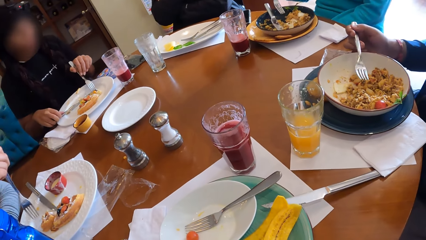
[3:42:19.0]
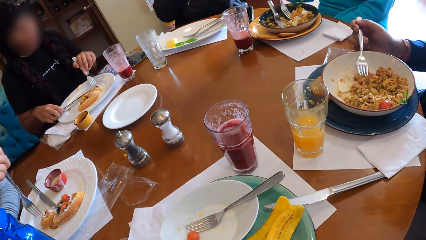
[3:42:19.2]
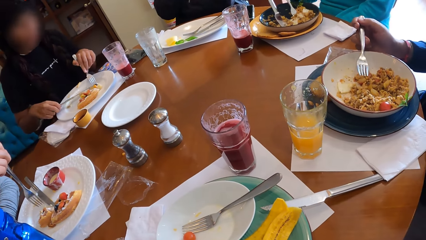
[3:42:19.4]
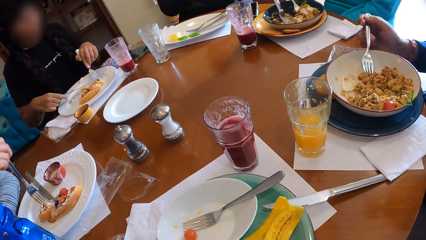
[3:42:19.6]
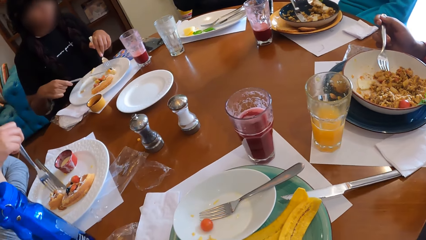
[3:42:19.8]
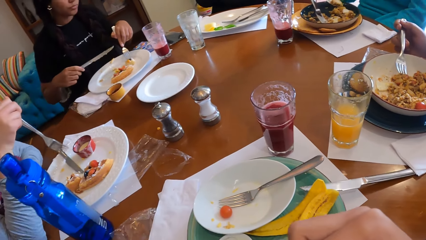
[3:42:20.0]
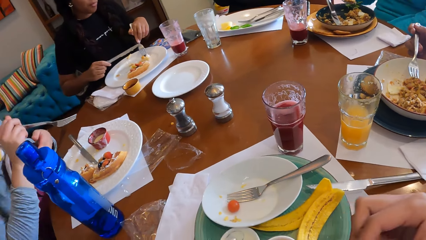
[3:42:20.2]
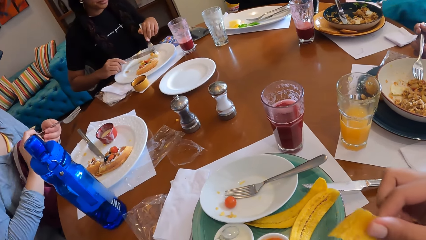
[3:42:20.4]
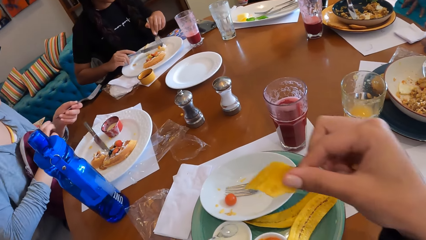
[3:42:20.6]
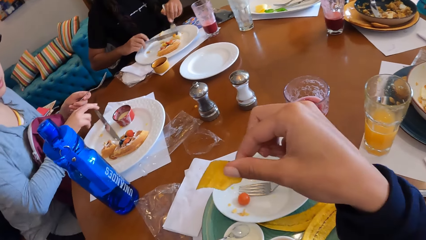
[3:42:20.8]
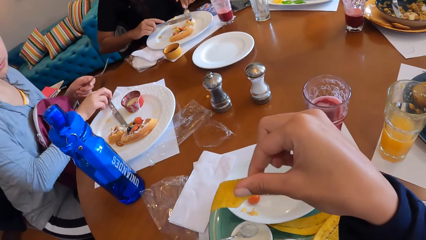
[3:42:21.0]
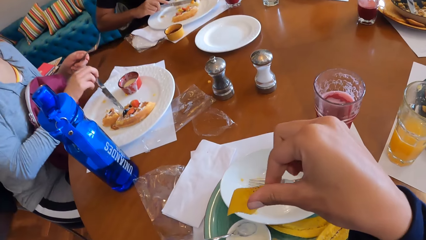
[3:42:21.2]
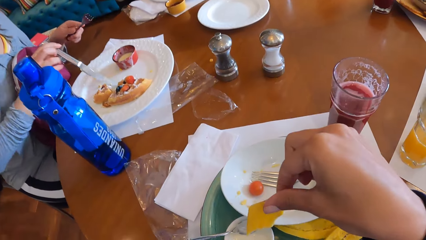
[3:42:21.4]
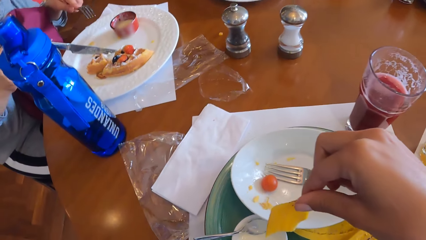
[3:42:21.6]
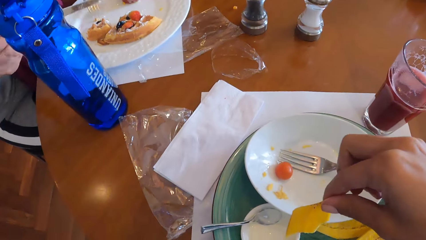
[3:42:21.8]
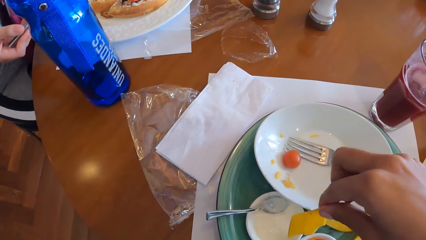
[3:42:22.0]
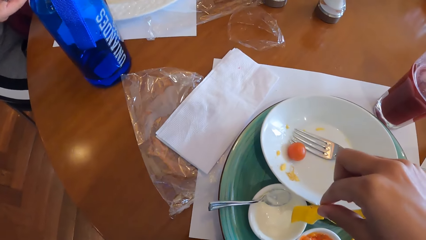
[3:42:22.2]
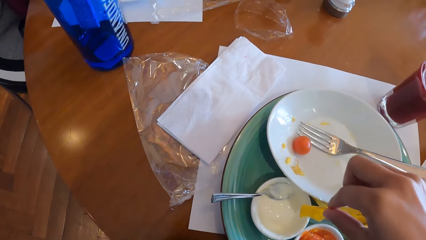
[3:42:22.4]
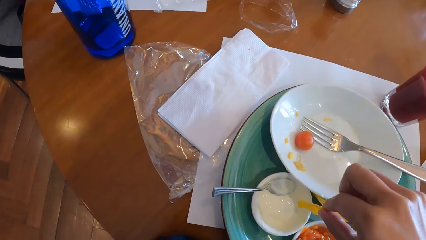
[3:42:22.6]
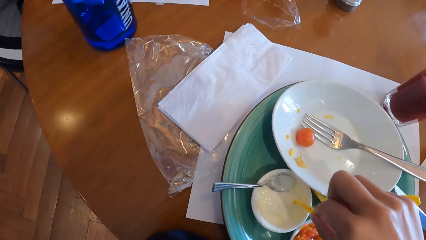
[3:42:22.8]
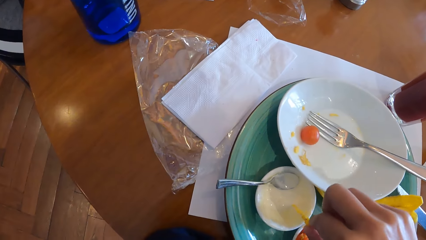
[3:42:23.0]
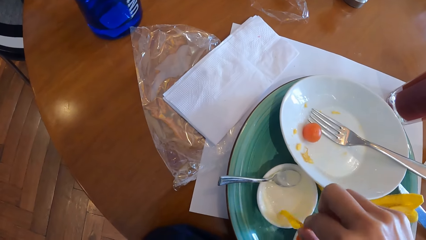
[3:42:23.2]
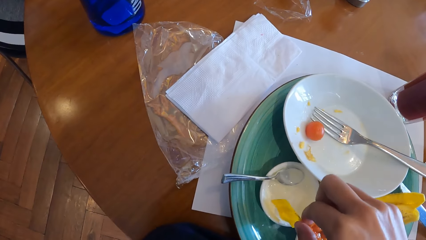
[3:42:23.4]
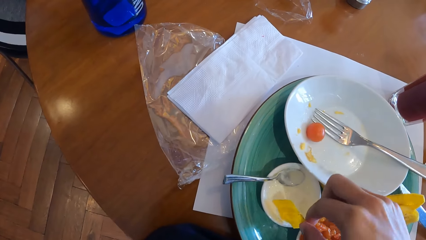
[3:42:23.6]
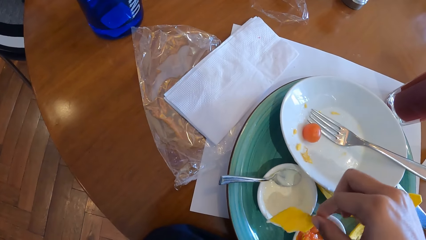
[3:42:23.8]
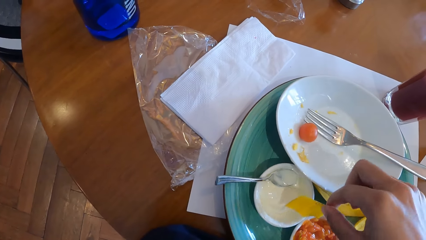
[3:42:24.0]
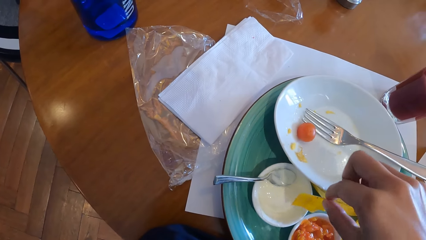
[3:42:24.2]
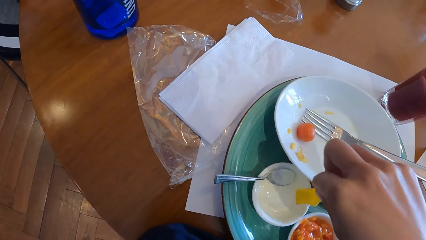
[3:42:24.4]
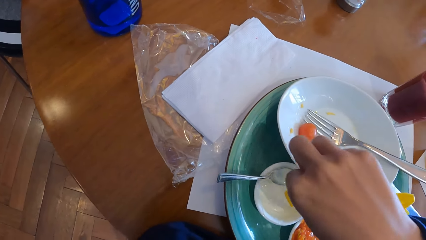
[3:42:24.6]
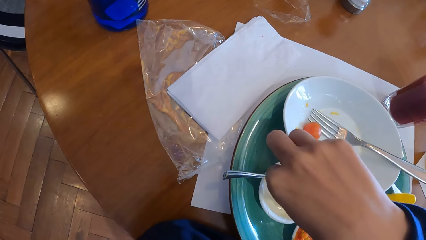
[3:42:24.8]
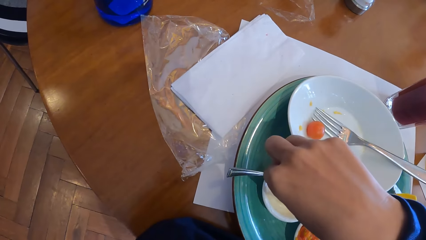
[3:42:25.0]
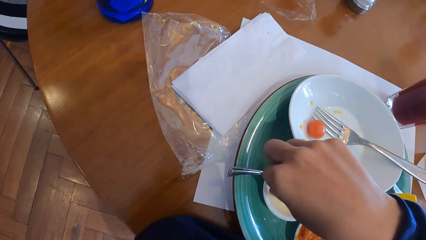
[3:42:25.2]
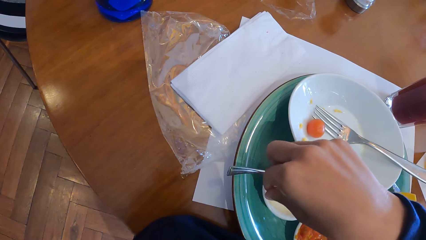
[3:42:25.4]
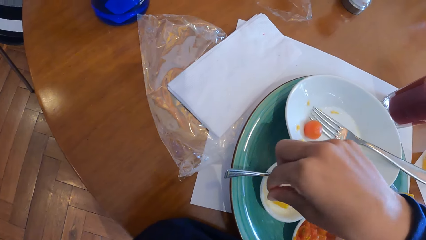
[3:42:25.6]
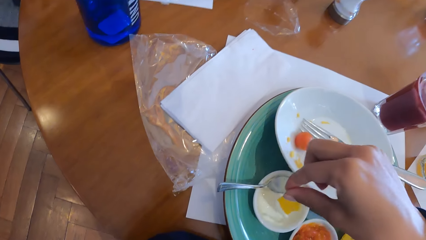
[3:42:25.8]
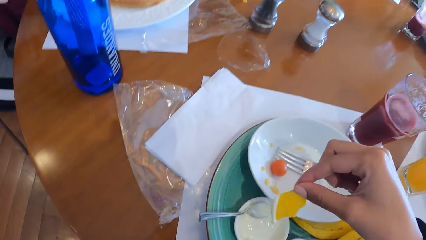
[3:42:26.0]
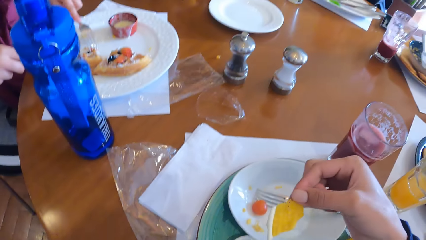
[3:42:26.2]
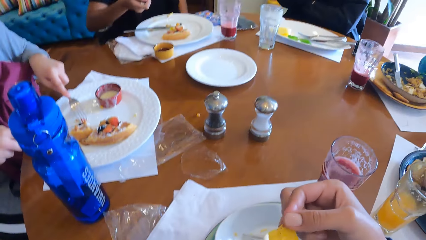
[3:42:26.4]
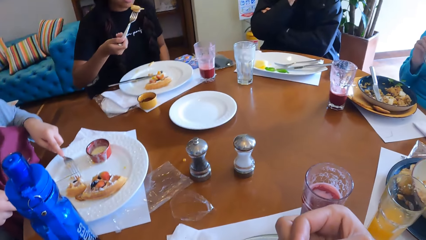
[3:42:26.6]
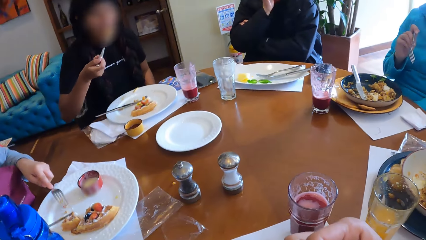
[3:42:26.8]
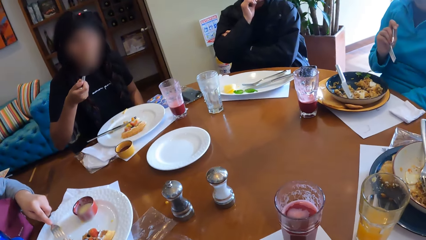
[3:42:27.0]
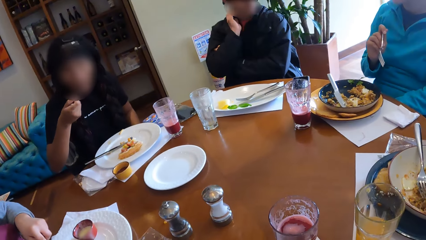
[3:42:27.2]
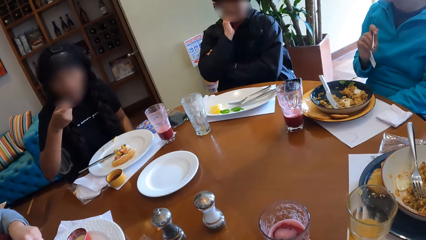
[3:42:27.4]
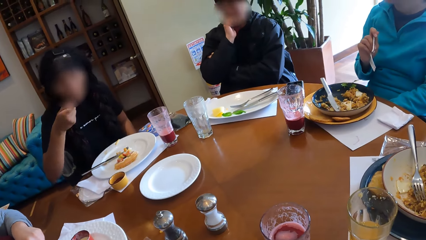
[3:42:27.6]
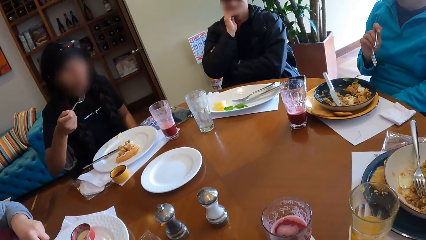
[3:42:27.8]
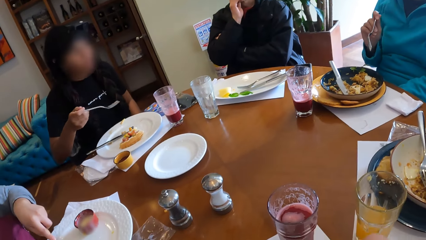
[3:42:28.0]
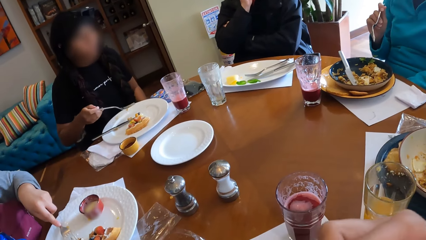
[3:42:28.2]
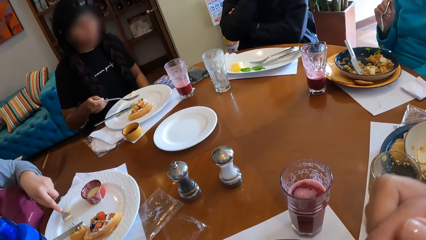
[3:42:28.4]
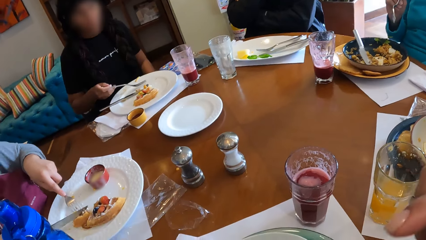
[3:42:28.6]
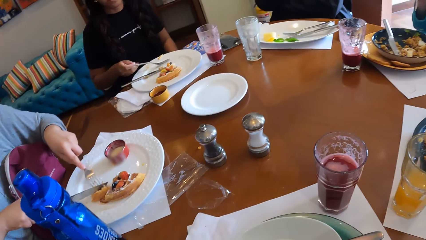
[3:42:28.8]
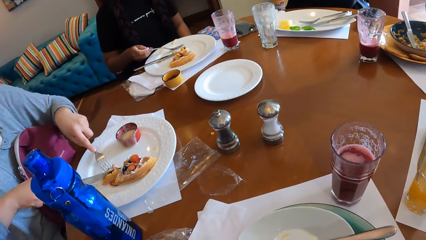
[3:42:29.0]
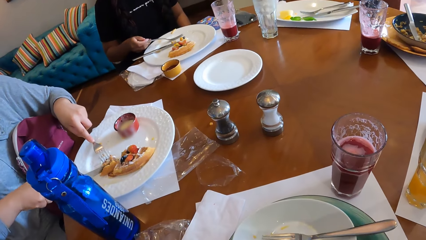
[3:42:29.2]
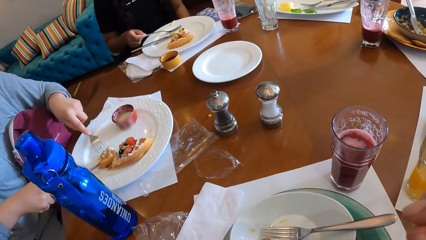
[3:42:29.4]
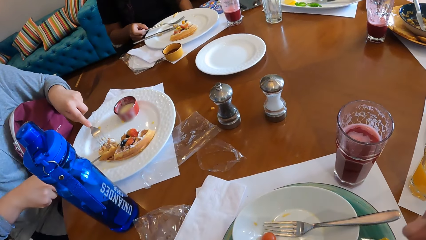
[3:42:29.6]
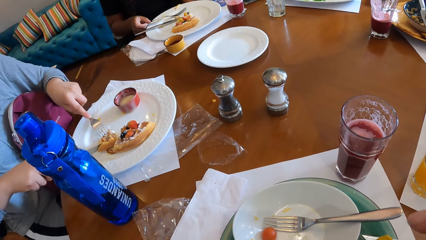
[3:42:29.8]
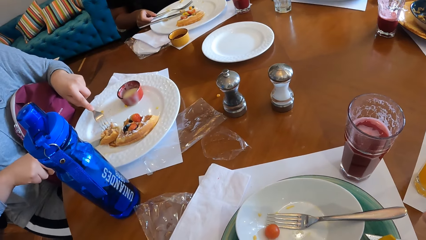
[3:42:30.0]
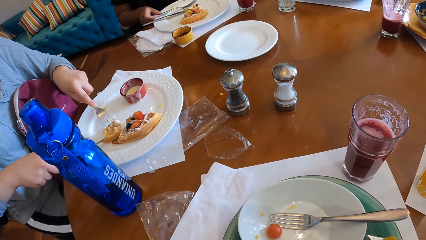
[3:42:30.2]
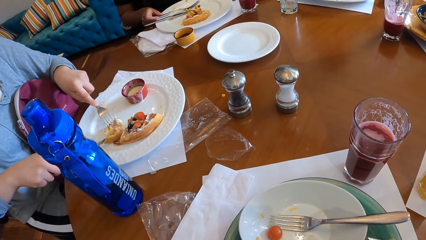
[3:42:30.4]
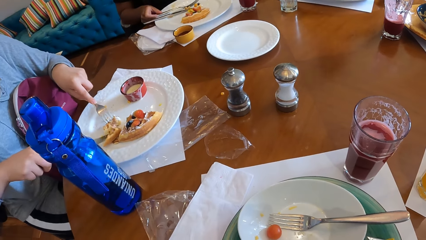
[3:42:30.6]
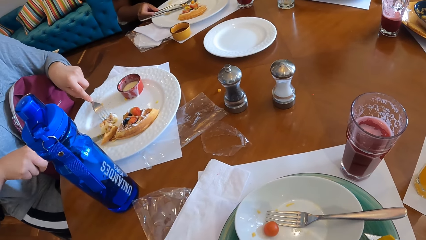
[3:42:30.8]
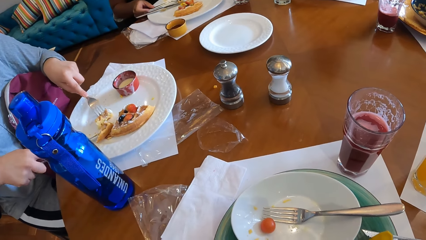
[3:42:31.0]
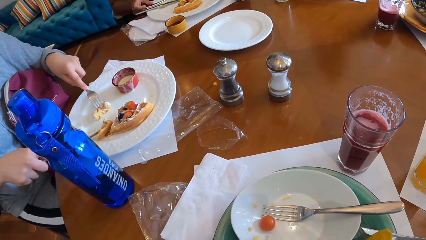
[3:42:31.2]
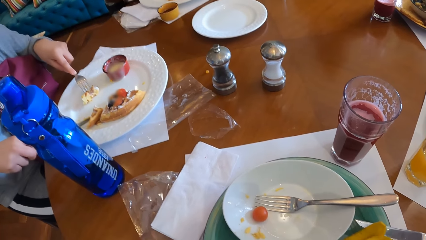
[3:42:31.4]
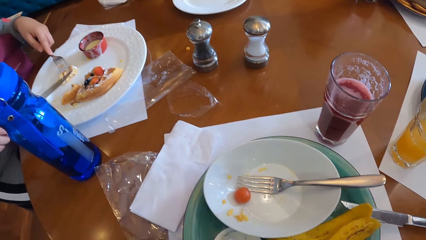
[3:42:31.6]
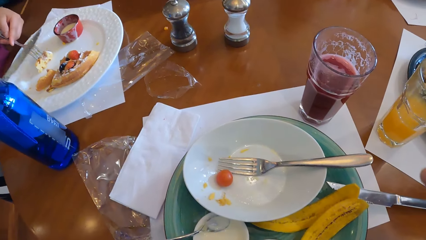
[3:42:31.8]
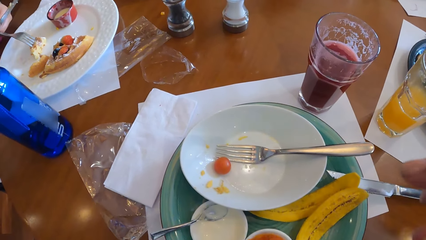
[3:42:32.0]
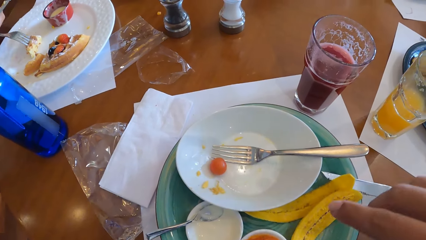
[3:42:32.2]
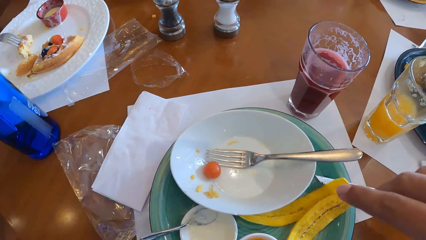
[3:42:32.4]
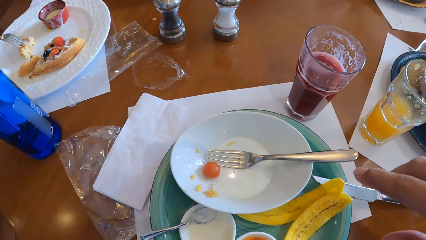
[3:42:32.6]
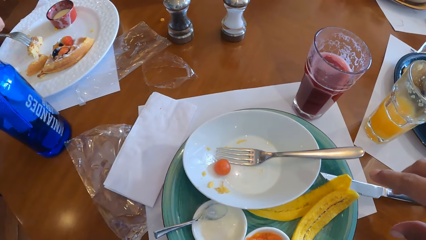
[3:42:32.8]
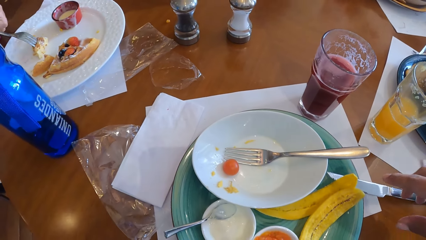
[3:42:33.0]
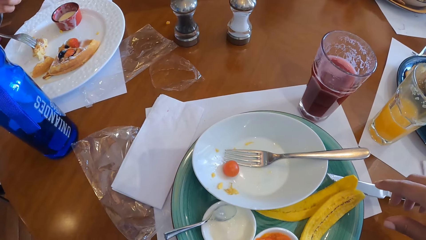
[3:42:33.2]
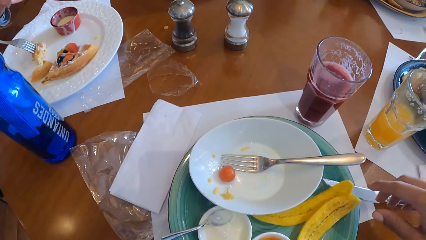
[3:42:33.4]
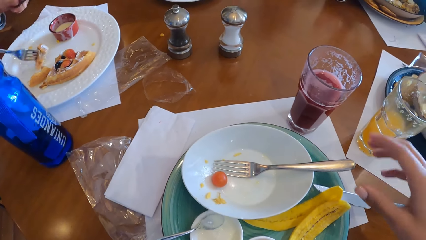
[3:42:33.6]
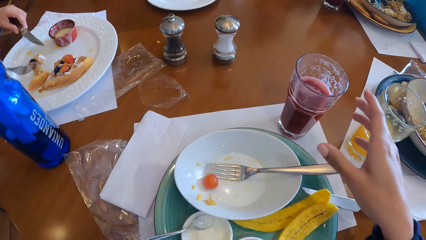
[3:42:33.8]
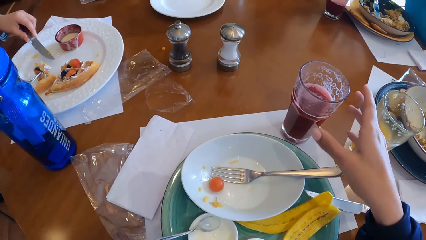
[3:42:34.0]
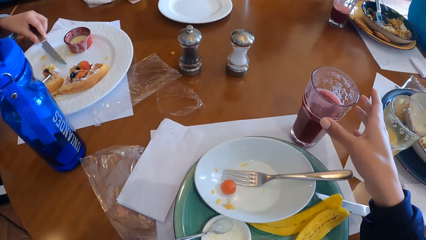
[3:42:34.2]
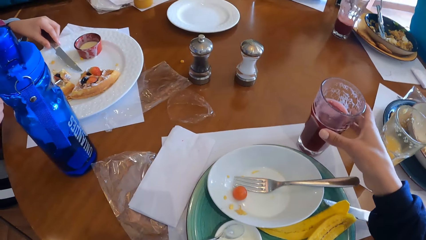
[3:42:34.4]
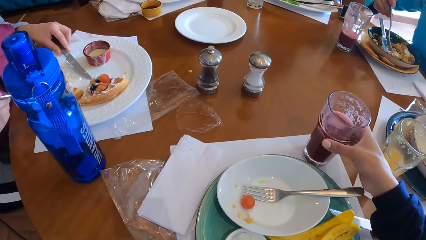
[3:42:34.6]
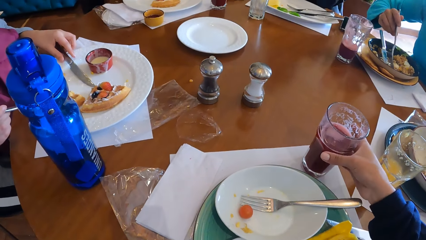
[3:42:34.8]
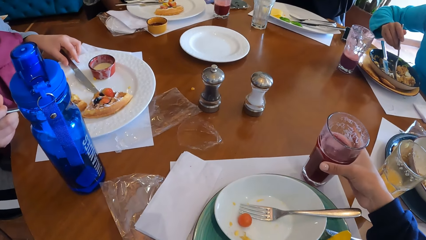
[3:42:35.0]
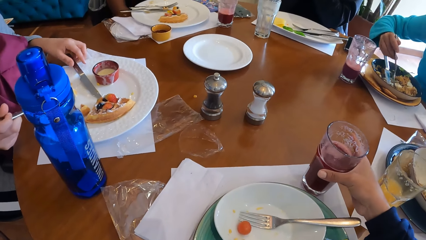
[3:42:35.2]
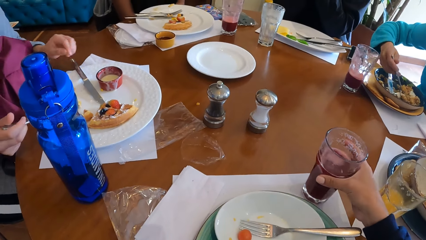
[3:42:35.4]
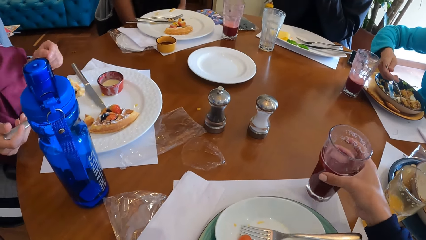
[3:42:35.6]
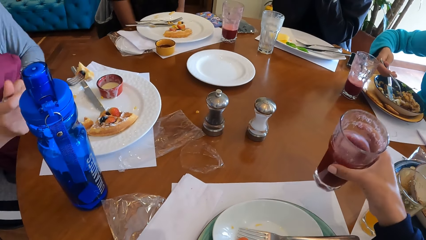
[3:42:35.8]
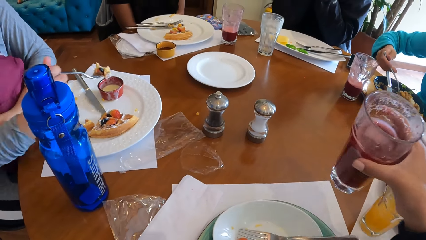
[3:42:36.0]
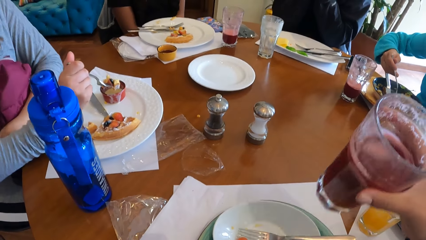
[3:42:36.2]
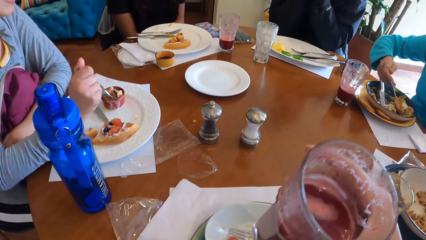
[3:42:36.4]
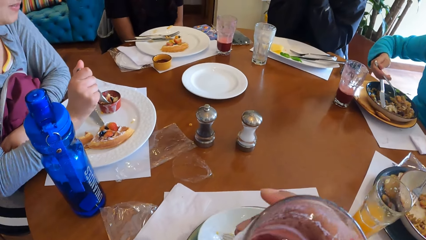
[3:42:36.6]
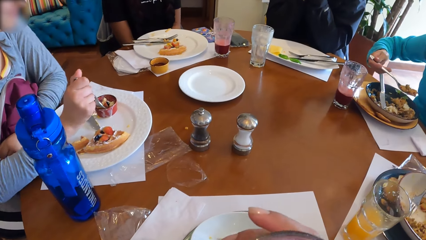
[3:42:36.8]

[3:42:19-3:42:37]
A woman picks the knife from the plate with her right hand. Another woman passes the fork to her left hand. The other woman picks the knife from the plate with her right hand. The camera wearer dips the plantain chip in his right hand into the bowl of cream. The first woman eats the snacks with the fork in her right hand. The camera wearer licks something. The other woman cuts the snack with the knife in her right hand. The first woman drops the fork on the table with her right hand. The other woman holds the snacks with the fork in her left hand. The camera wearer looks around. The other woman passes the knife to her left hand and the fork to her right hand. The camera wearer places the banana peel in the plate. The other woman holds the fork with her right hand. The camera wearer picks a cup of drink from the table with his right hand. The other woman picks the fork from the plate with her right hand. The other woman dips the fork into the bowl of cream with her right hand. A third woman picks food with the fork in her right hand.
